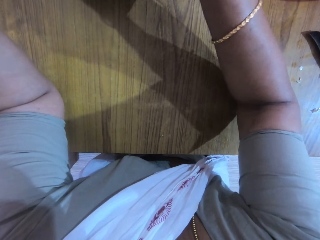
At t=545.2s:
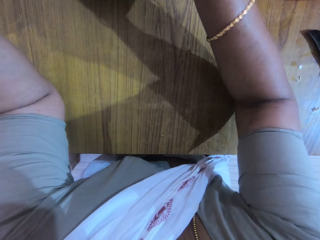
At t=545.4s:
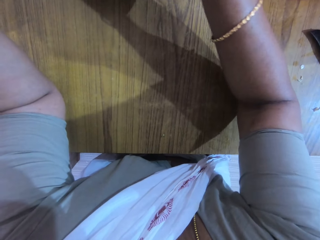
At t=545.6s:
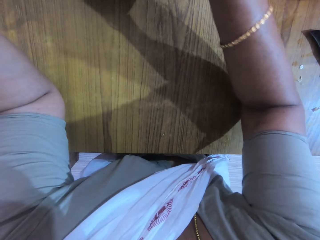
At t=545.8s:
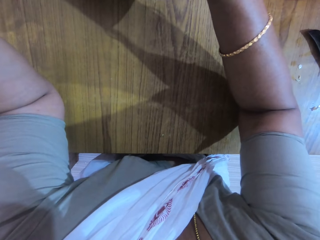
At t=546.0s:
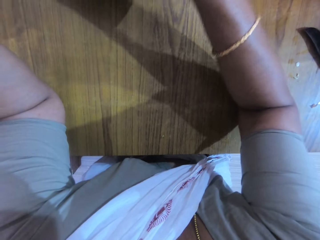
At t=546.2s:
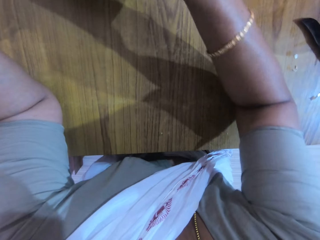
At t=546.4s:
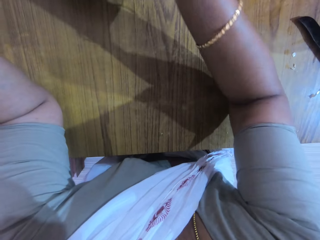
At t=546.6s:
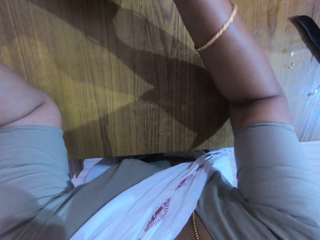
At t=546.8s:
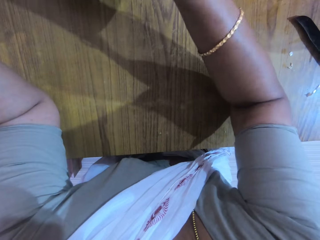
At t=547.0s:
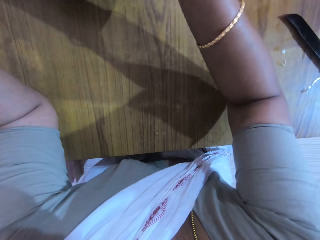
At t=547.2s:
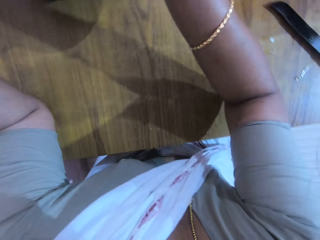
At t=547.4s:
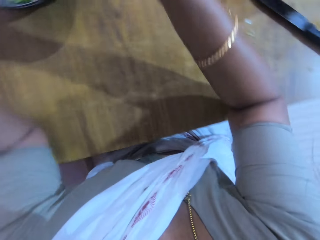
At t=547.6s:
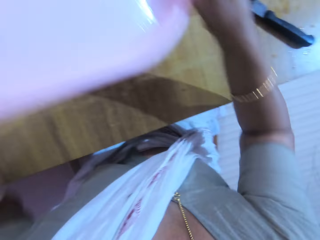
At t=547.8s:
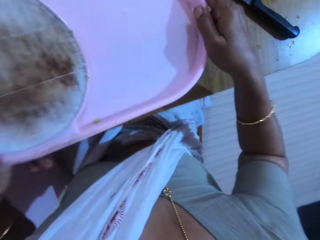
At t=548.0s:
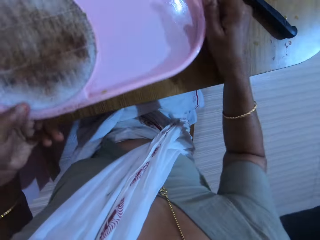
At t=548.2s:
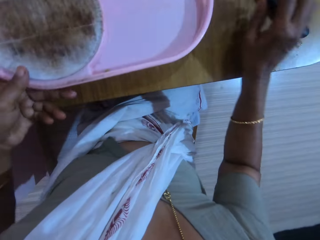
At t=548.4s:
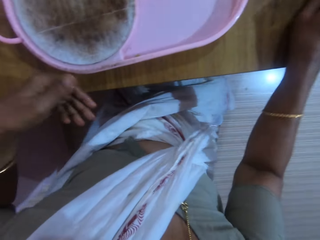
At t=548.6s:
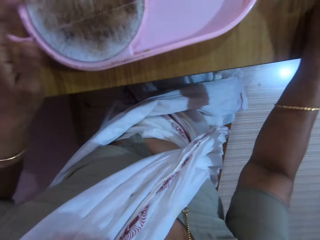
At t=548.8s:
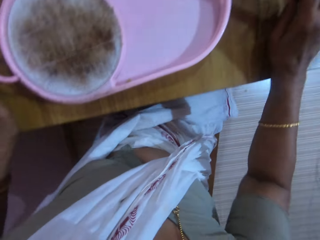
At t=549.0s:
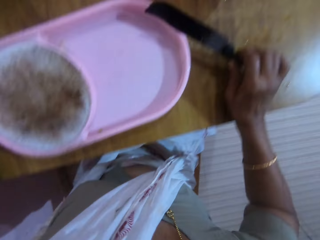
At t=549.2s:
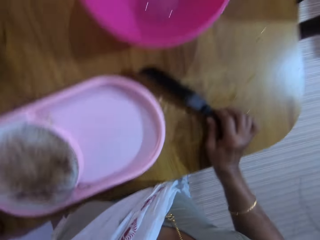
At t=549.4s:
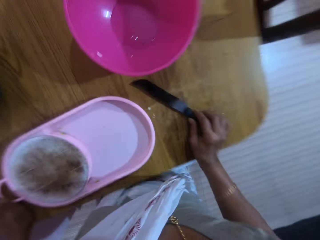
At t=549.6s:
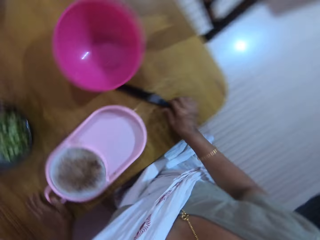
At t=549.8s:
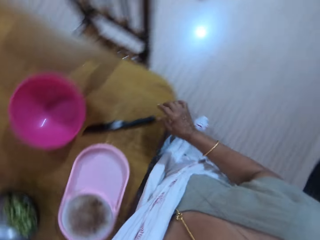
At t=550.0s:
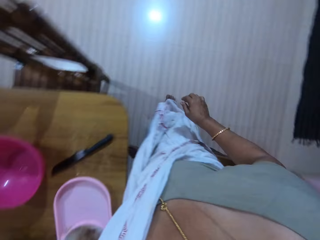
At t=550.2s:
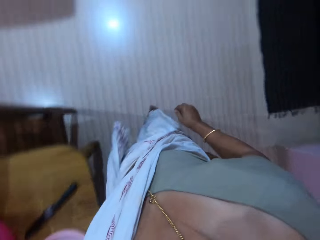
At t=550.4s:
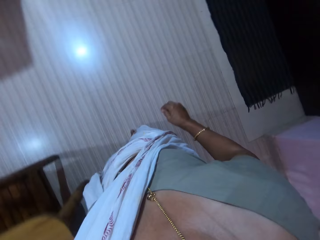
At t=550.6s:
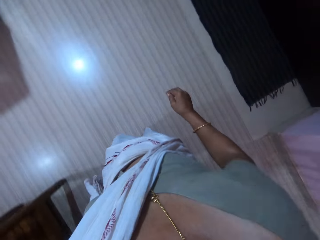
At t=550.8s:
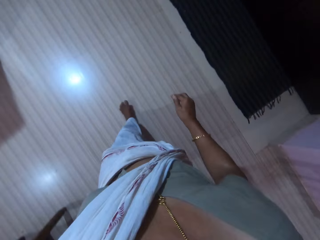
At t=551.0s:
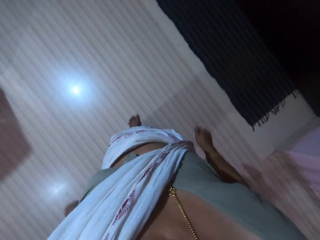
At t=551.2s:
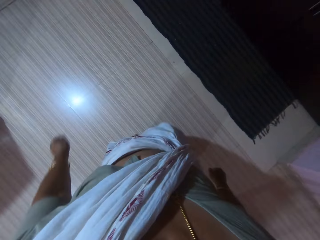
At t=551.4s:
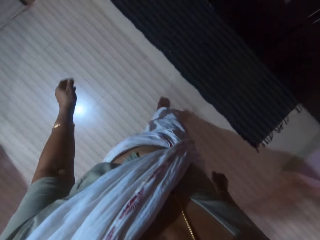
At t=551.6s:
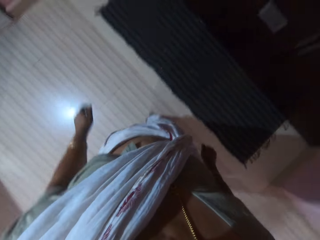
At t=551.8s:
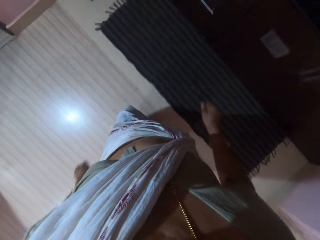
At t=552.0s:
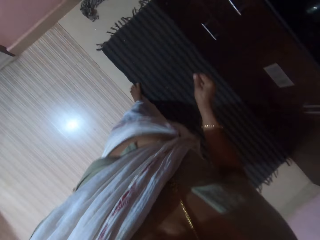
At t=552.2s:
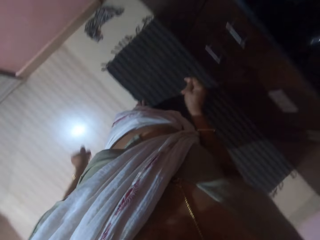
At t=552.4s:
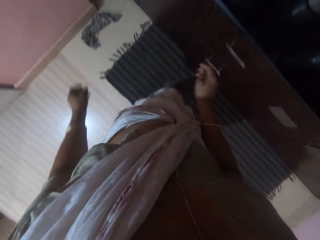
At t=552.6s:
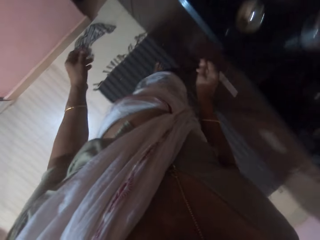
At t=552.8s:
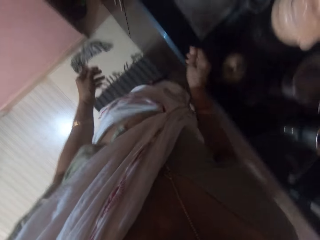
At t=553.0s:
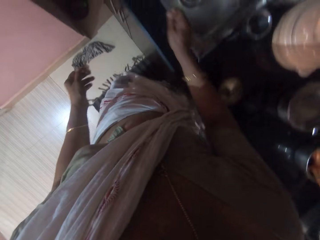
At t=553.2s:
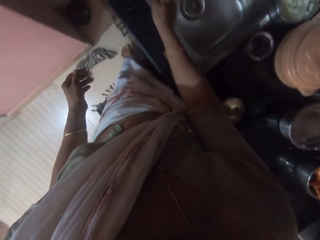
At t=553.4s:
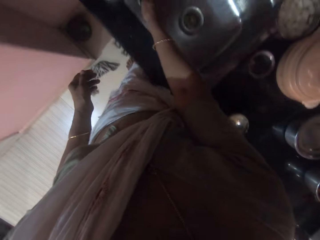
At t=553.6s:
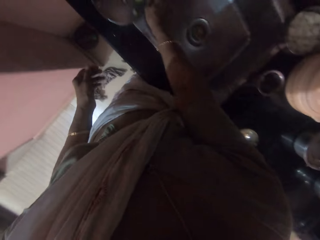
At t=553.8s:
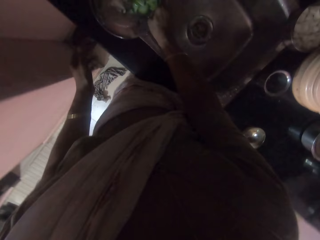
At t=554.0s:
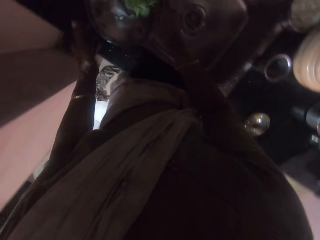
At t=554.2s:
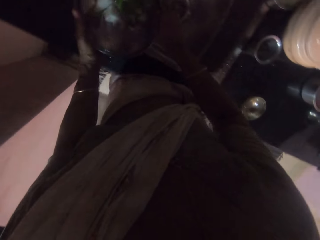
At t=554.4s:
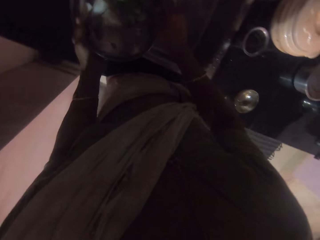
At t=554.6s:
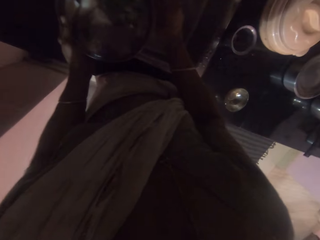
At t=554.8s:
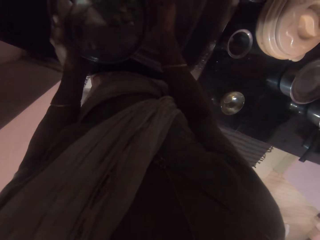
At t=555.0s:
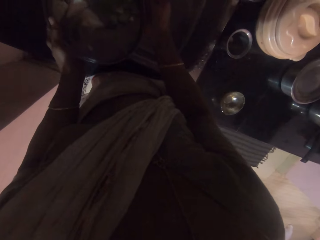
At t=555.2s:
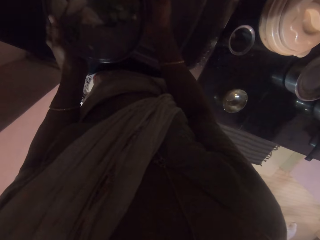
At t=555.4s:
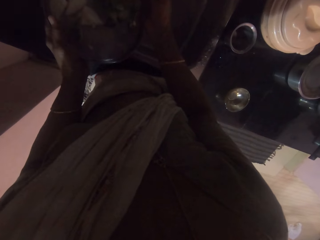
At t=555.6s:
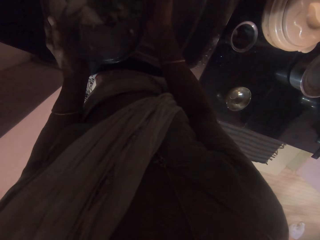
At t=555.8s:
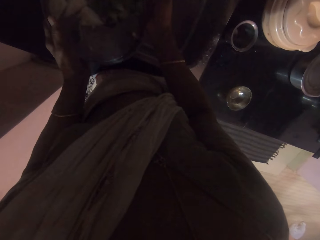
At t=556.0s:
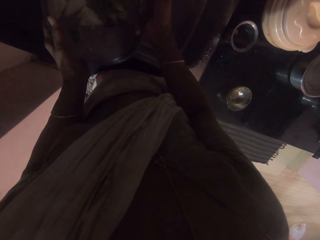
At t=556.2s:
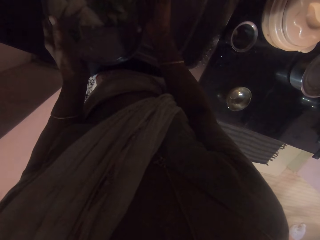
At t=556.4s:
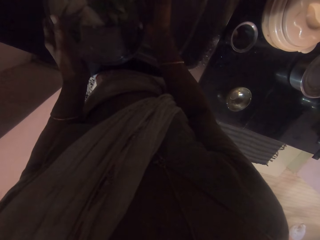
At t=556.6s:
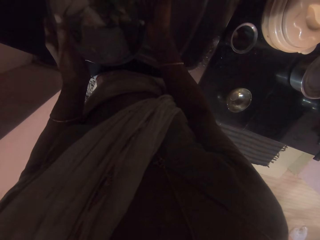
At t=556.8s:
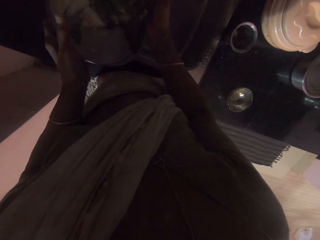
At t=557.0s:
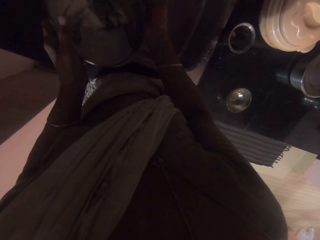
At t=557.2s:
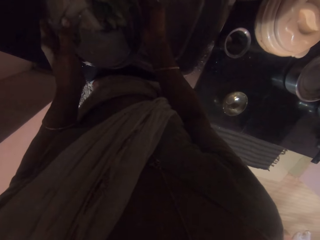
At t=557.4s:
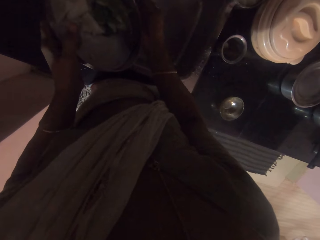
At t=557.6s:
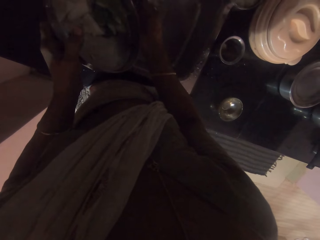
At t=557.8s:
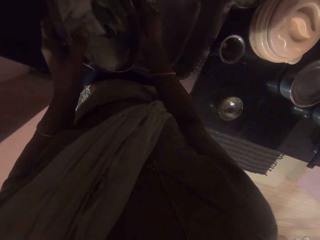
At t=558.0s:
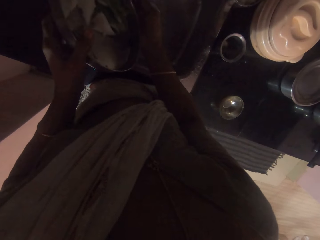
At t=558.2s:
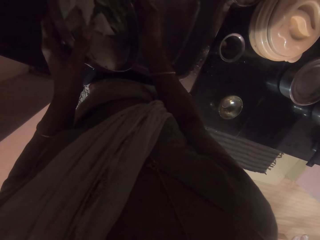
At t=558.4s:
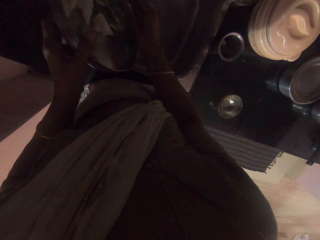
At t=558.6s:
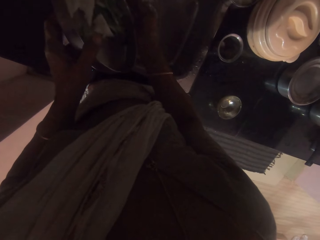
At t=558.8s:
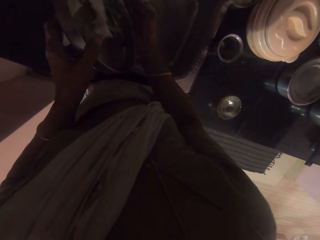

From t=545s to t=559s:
The camera wearer drops the tray on the table with her left hand. She holds the knife on the table with her right hand. She stands from the chair. She walks to the sink. She picks up the plate from the sink with her right hand. She moves the plate from her right hand to her left hand.

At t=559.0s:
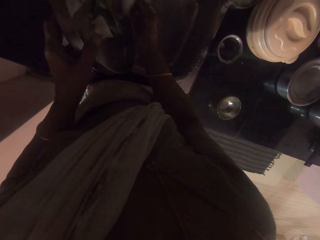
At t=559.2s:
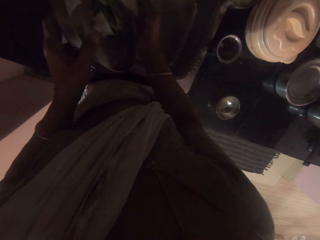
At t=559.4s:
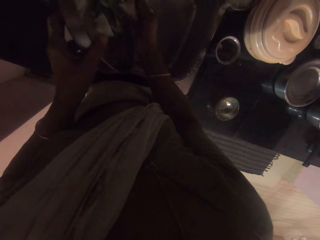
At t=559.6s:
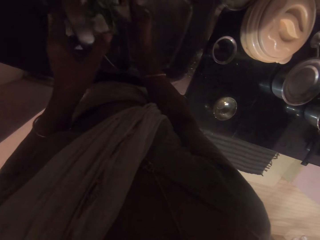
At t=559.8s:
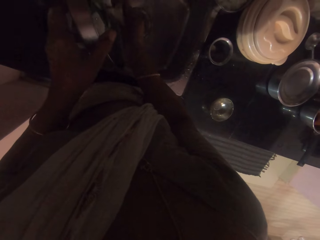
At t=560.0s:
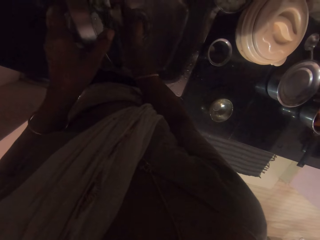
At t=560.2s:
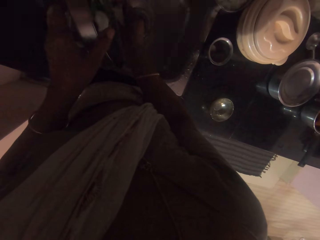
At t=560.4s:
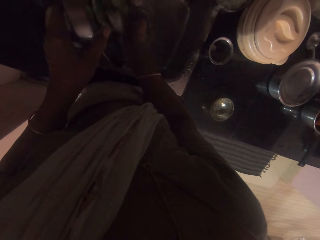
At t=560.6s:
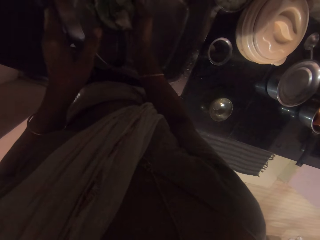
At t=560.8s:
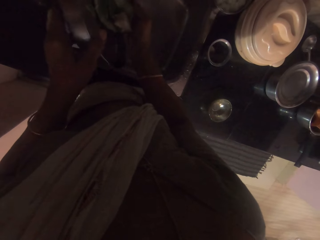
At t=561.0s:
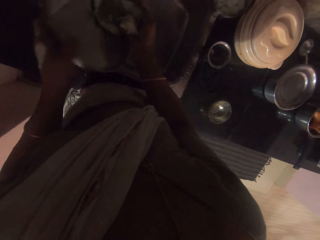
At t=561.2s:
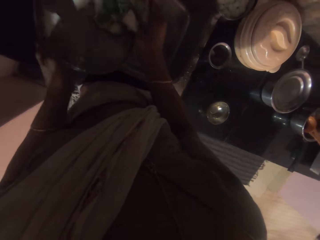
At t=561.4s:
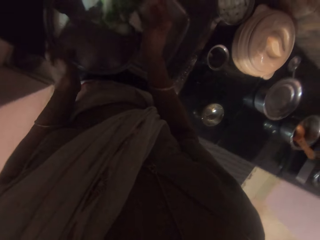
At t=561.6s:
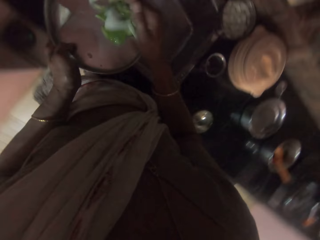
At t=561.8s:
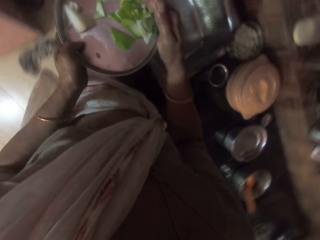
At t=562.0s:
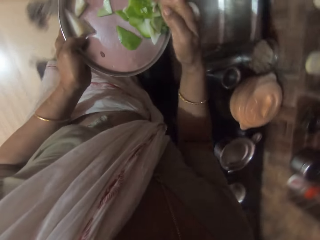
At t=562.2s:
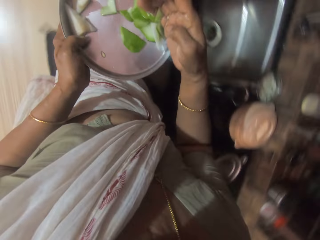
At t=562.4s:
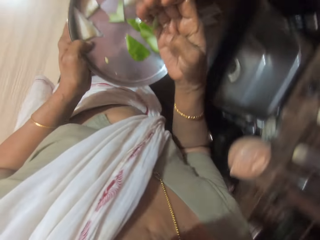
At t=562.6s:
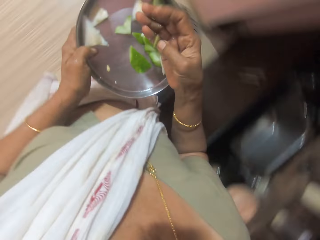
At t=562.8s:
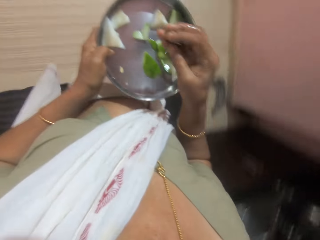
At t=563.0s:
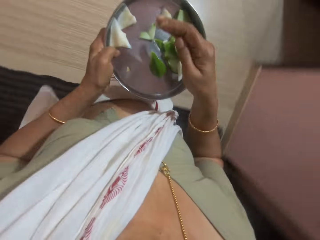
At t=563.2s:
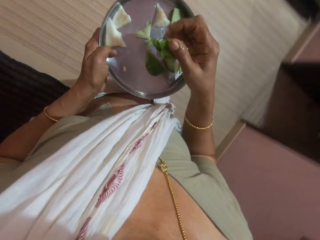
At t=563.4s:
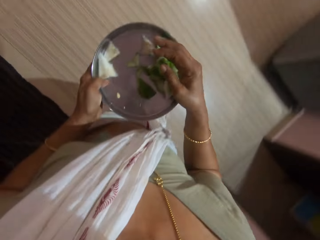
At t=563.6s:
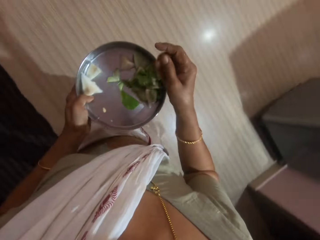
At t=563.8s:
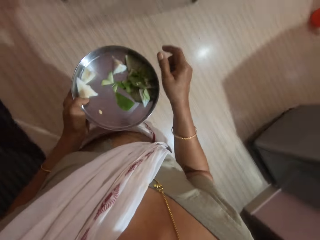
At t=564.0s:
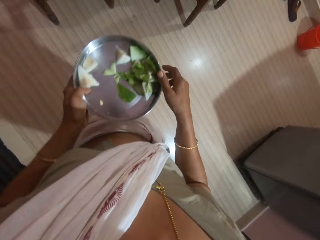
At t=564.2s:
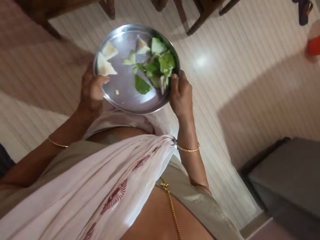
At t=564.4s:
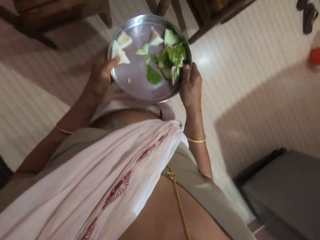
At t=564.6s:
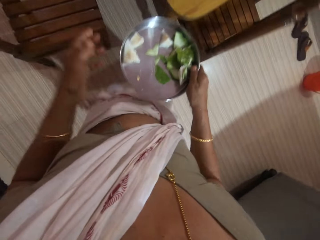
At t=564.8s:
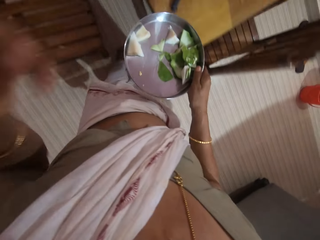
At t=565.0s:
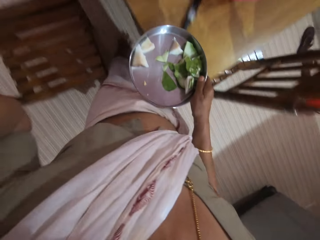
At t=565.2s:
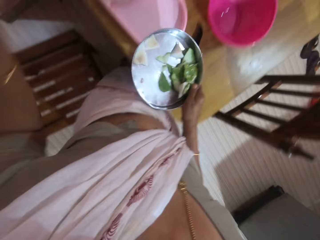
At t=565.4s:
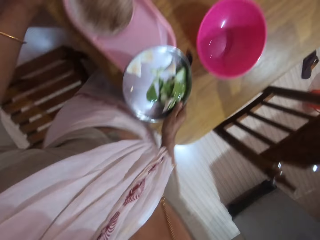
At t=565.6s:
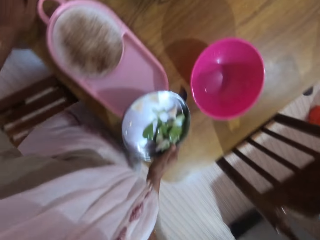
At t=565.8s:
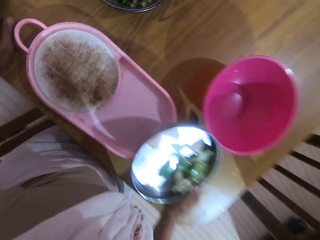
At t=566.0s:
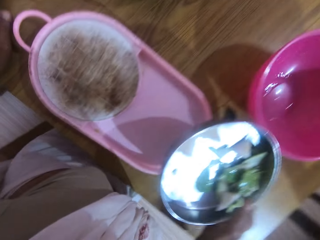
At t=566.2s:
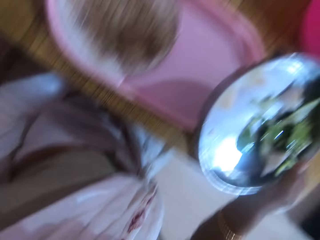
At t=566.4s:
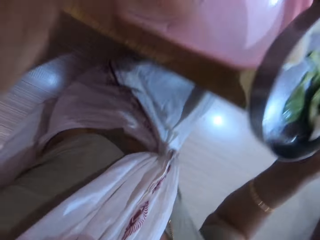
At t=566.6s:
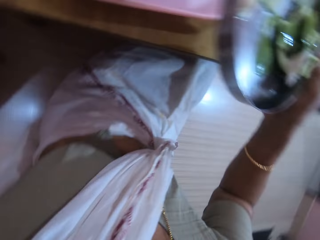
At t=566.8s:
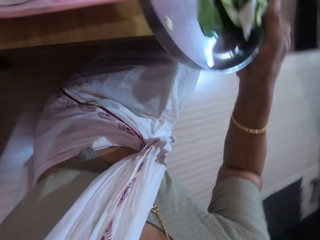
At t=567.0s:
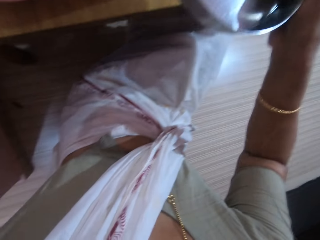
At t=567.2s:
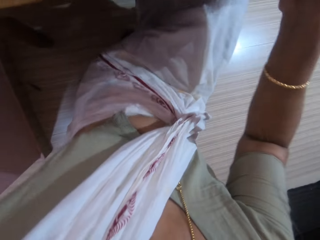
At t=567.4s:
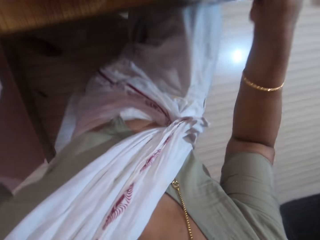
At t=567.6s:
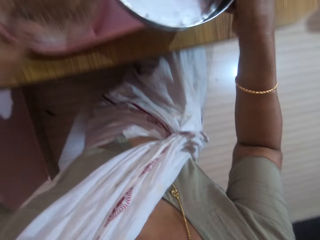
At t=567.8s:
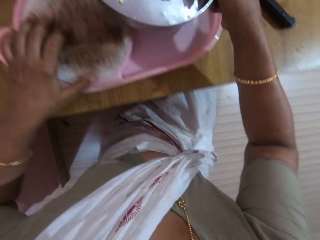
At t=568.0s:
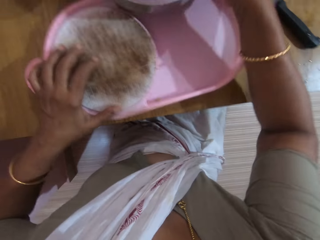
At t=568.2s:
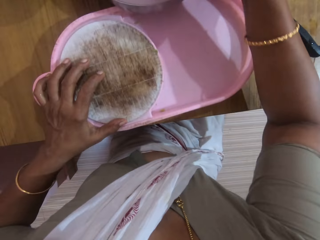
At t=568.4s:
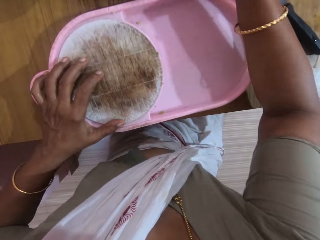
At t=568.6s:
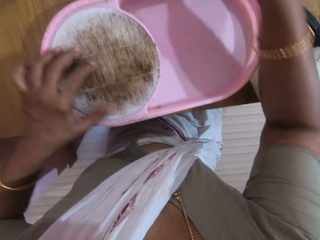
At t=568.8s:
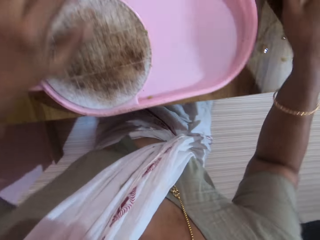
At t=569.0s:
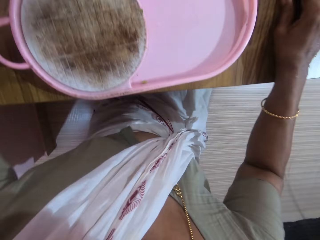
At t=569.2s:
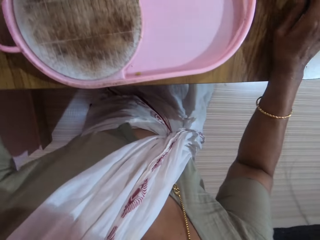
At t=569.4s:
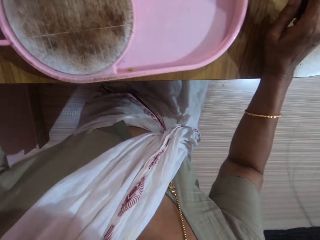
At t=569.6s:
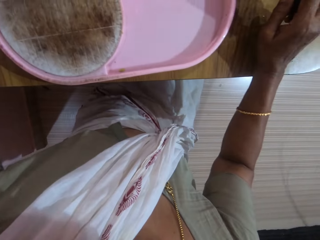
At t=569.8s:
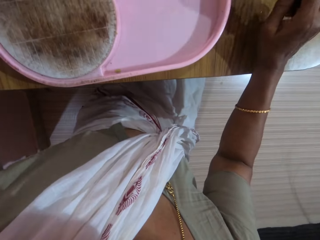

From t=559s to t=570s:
The camera wearer adjusts a set of peeled cucumbers in the tray with her right hand. She carries the tray to the table with her left hand. She passes the tray from her left hand to her right hand. She holds the tray with her right hand. She lifts her left hand towards her face. She places her left hand on the table. She sits at the table. She adjusts the chopping board on the table with her left hand. She places the tray on the table with her right hand. She picks up the knife from the table with her right hand.
